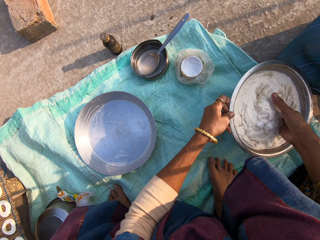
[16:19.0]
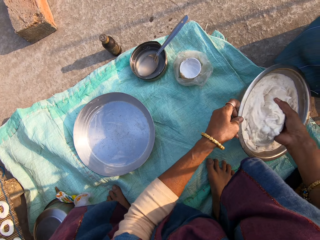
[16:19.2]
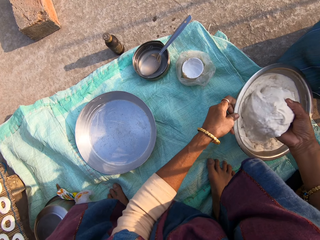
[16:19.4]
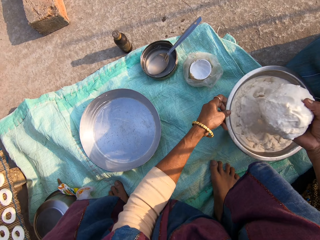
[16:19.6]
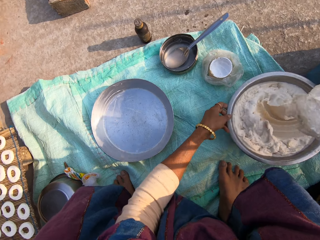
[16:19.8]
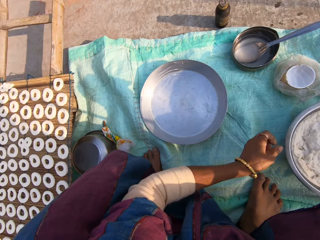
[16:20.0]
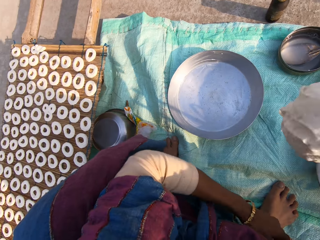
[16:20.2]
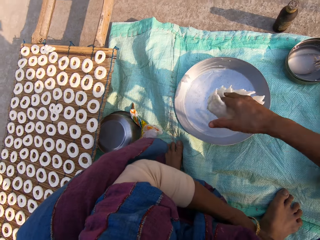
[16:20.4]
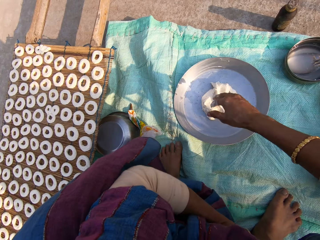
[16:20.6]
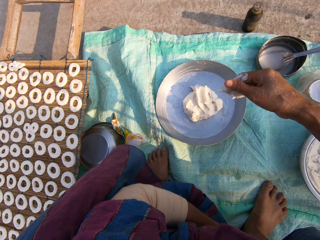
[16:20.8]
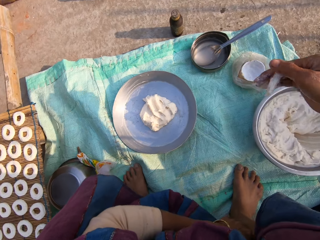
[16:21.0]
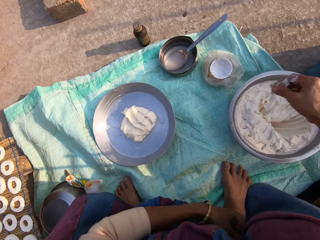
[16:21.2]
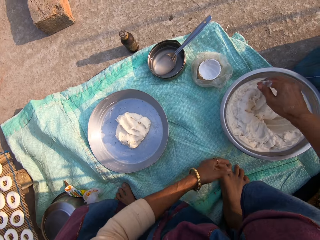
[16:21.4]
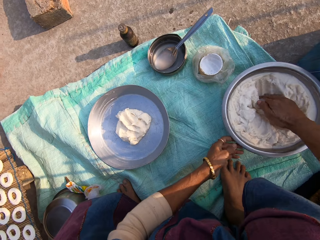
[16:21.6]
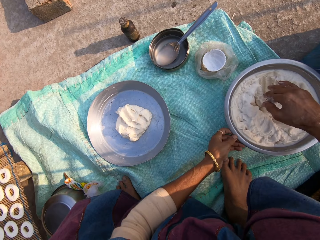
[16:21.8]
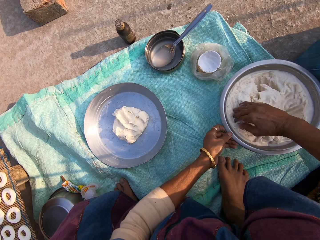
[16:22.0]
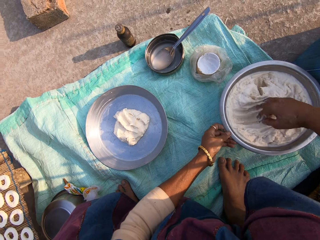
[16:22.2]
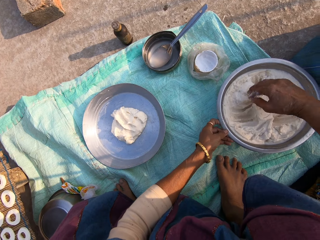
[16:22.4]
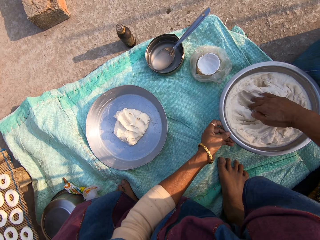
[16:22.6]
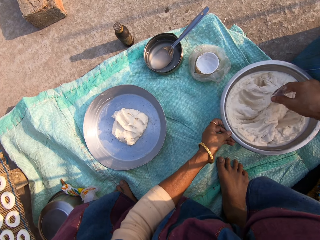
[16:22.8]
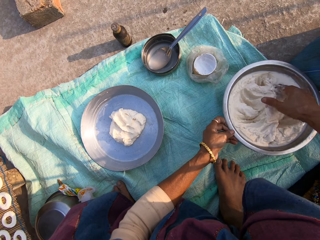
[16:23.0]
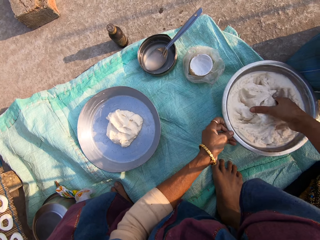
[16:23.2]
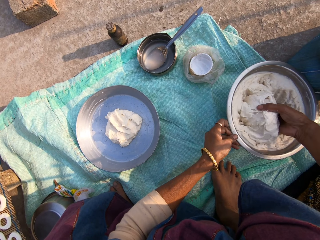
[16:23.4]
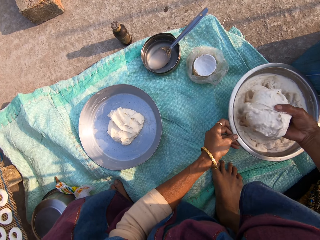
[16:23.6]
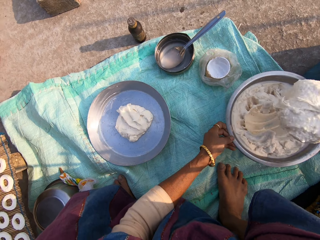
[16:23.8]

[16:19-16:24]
The camera wearer lifts the bowl of muruku from the sack on the ground with her left hand. She places the bowl of muruku on the sack on the ground with her left hand. She removes her left hand from the bowl of muruku on the sack on the ground. She places the muruku in the stainless bowl on the sack on the ground with her right hand. She scoops some muruku from the bowl of muruku on the sack on the ground with her right hand. She holds the bowl of muruku on the sack on the ground with her left hand. She lifts the bowl of muruku from the sack on the ground with her left hand.

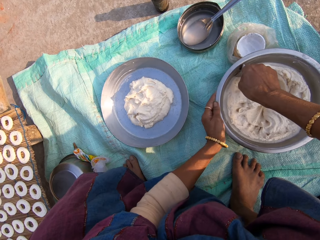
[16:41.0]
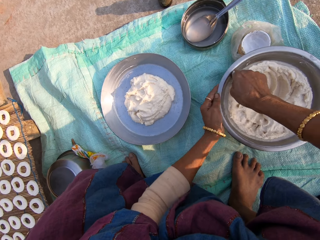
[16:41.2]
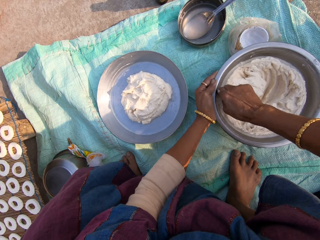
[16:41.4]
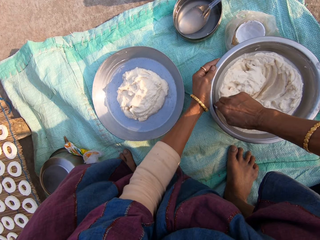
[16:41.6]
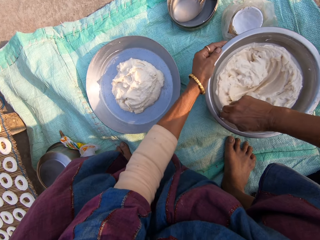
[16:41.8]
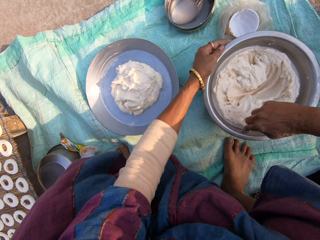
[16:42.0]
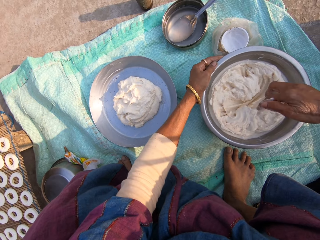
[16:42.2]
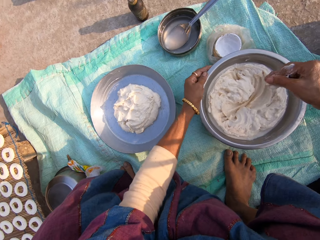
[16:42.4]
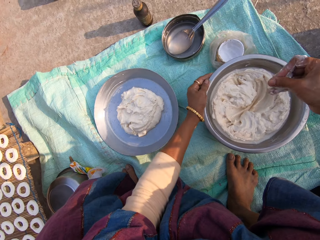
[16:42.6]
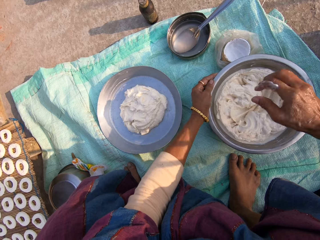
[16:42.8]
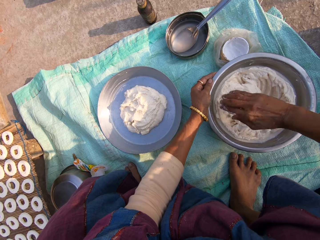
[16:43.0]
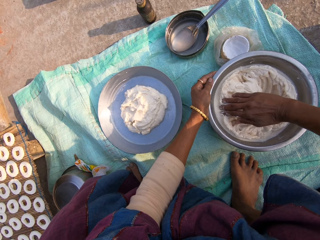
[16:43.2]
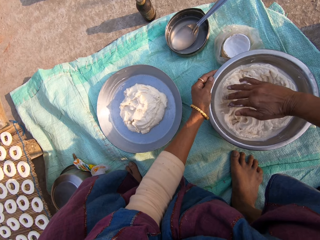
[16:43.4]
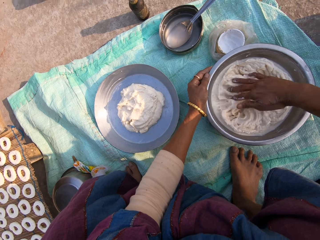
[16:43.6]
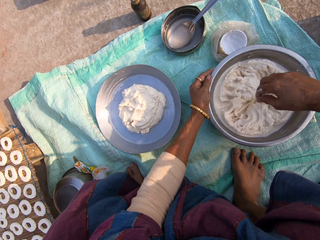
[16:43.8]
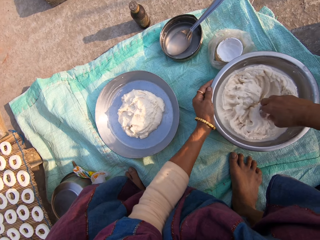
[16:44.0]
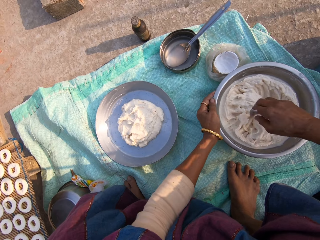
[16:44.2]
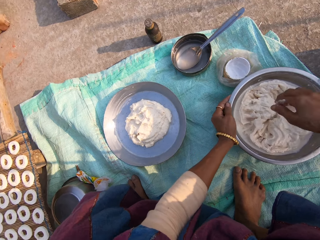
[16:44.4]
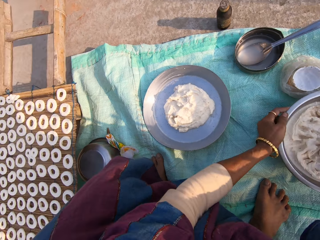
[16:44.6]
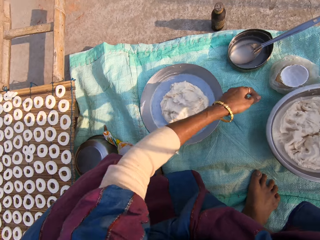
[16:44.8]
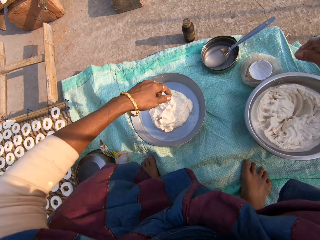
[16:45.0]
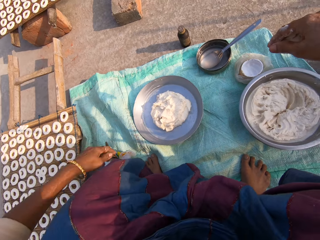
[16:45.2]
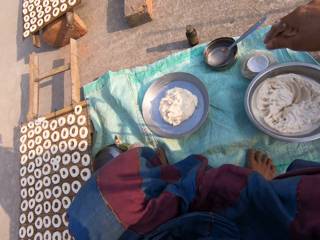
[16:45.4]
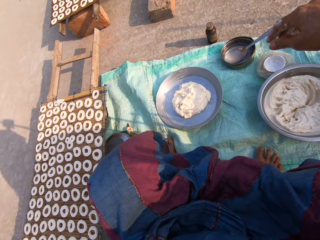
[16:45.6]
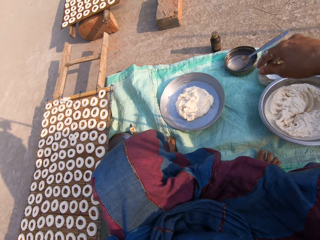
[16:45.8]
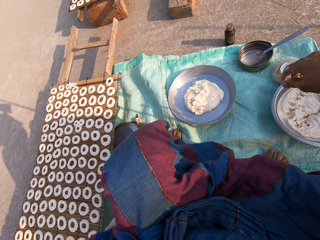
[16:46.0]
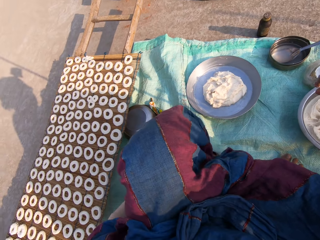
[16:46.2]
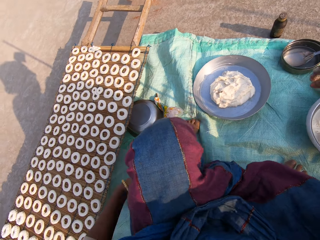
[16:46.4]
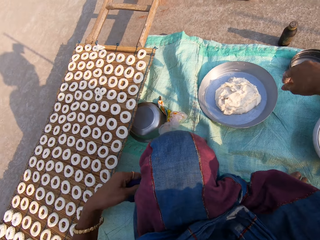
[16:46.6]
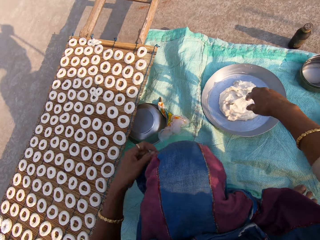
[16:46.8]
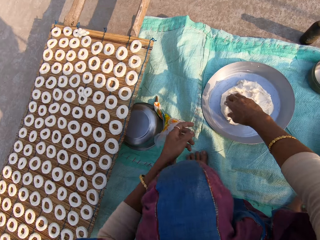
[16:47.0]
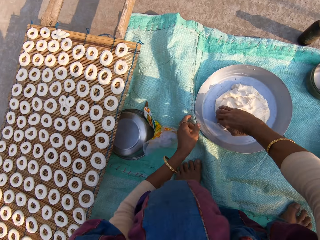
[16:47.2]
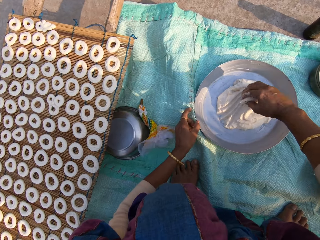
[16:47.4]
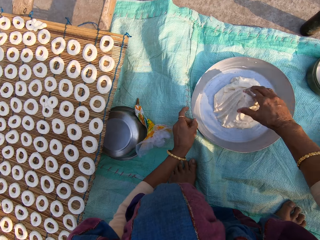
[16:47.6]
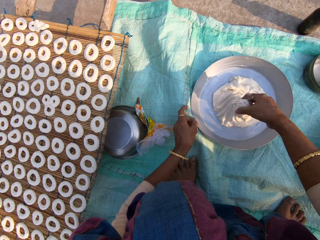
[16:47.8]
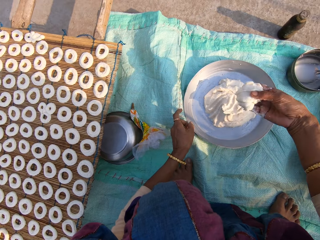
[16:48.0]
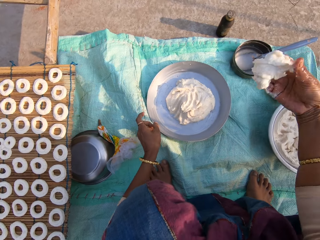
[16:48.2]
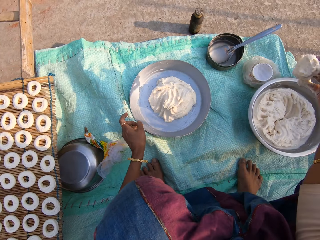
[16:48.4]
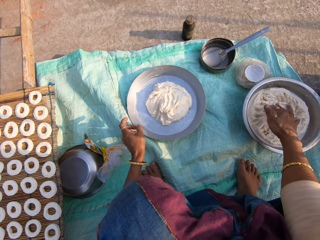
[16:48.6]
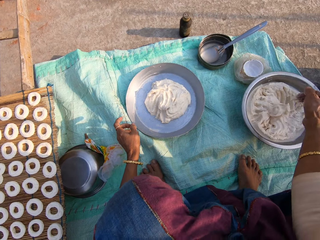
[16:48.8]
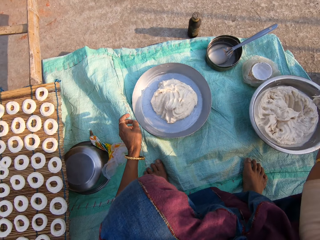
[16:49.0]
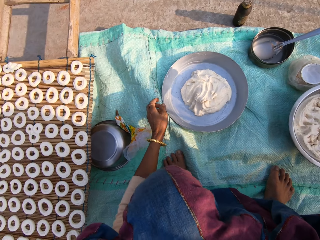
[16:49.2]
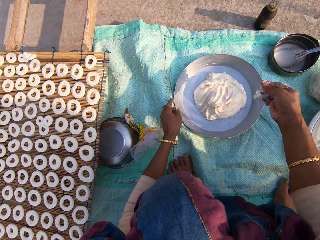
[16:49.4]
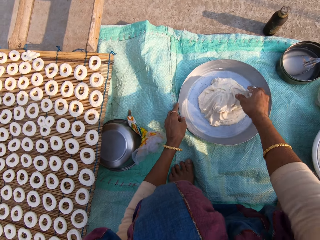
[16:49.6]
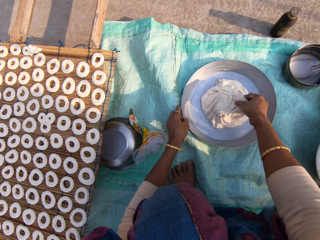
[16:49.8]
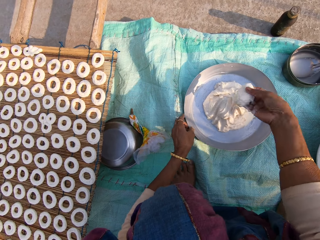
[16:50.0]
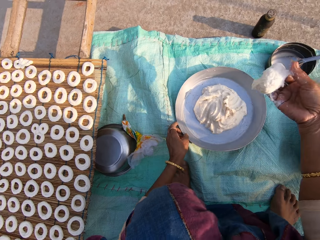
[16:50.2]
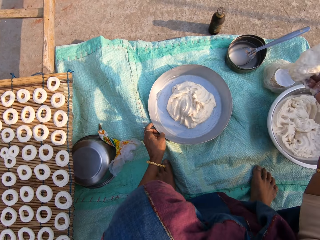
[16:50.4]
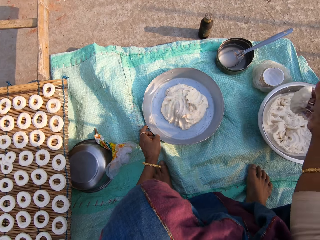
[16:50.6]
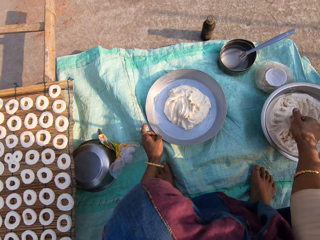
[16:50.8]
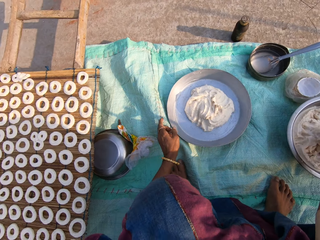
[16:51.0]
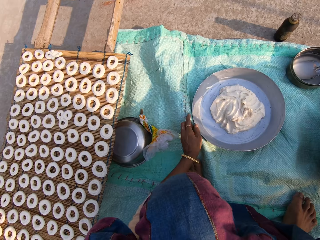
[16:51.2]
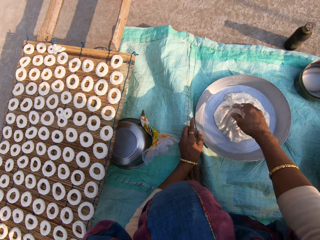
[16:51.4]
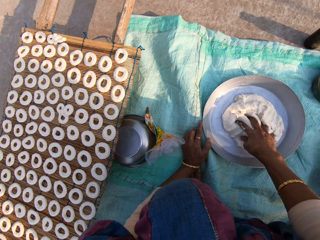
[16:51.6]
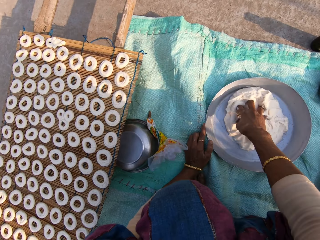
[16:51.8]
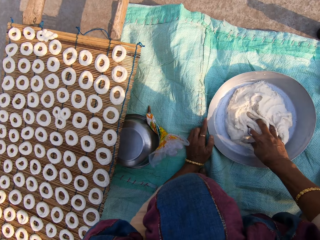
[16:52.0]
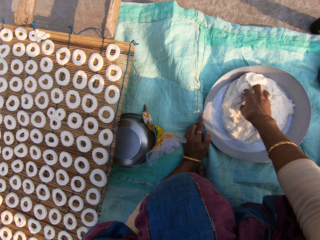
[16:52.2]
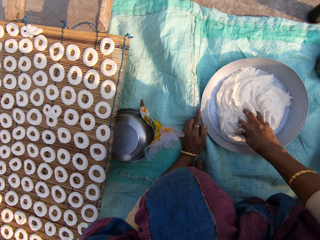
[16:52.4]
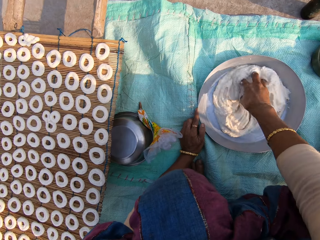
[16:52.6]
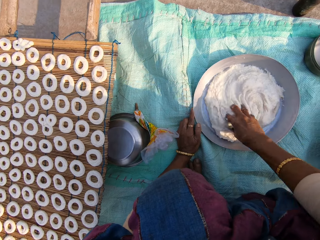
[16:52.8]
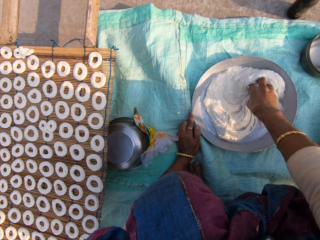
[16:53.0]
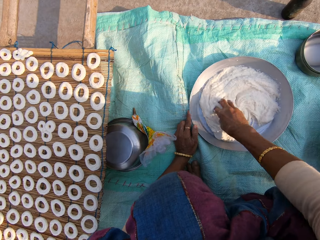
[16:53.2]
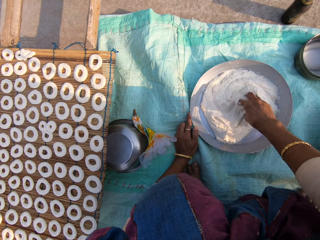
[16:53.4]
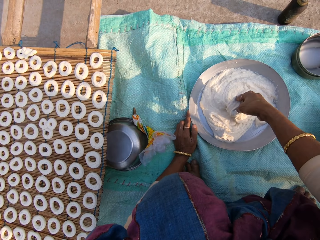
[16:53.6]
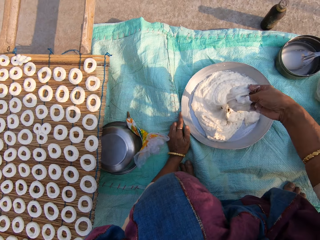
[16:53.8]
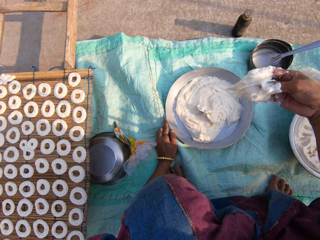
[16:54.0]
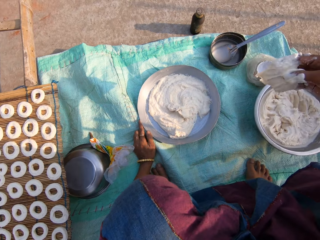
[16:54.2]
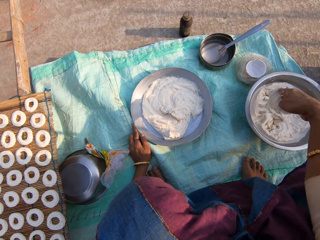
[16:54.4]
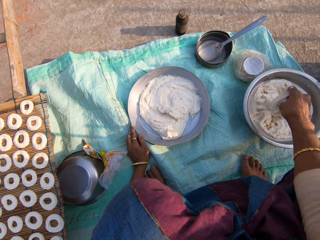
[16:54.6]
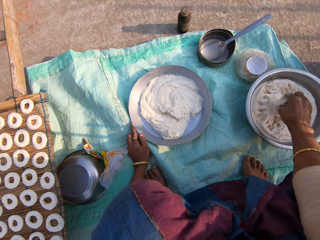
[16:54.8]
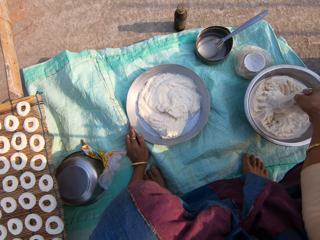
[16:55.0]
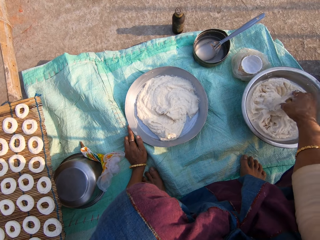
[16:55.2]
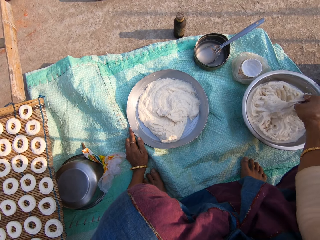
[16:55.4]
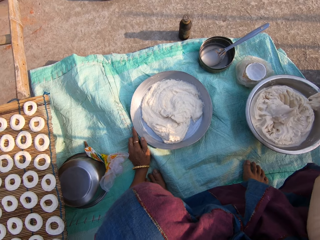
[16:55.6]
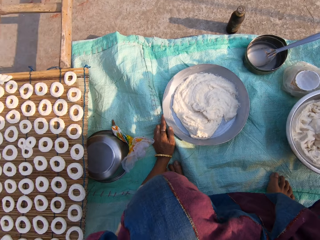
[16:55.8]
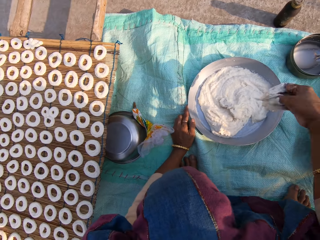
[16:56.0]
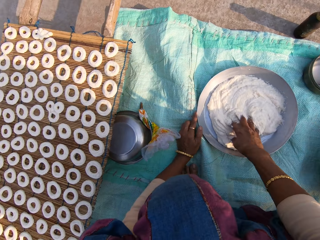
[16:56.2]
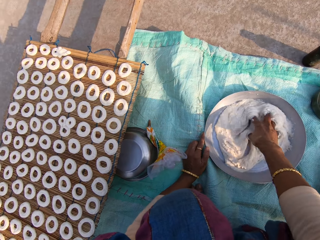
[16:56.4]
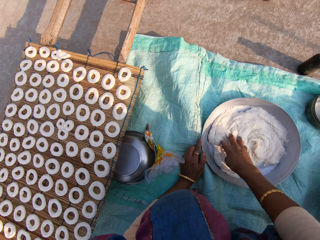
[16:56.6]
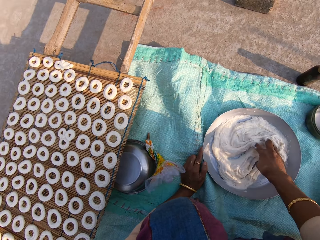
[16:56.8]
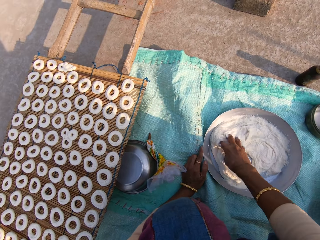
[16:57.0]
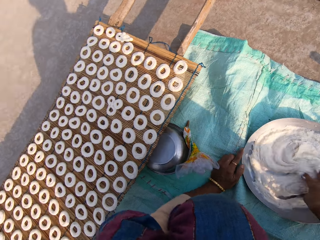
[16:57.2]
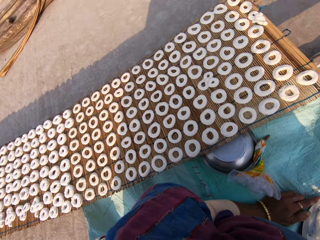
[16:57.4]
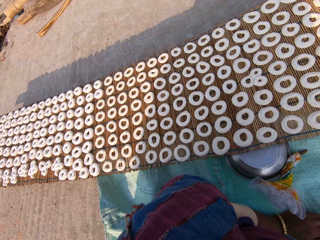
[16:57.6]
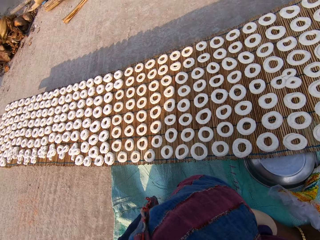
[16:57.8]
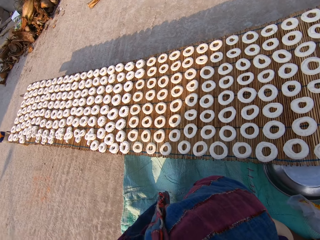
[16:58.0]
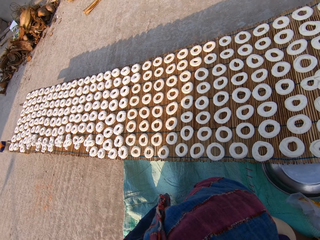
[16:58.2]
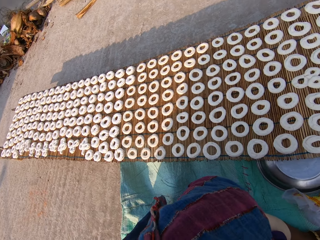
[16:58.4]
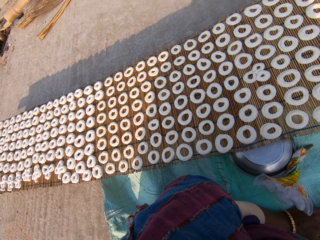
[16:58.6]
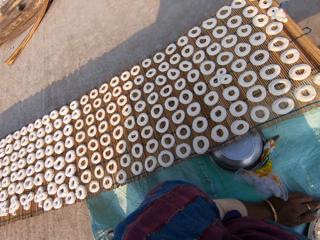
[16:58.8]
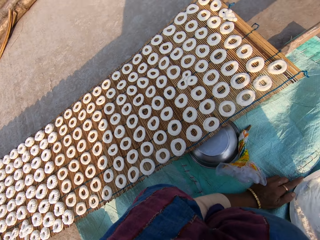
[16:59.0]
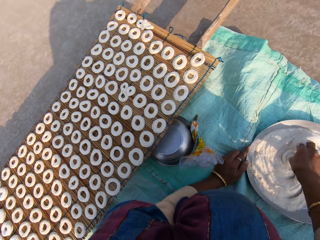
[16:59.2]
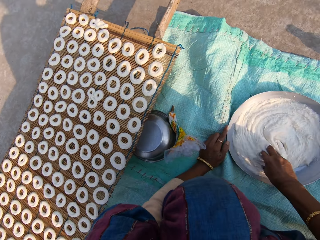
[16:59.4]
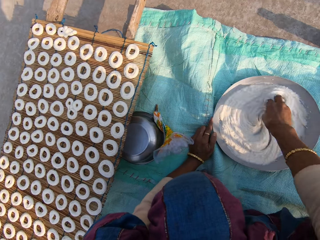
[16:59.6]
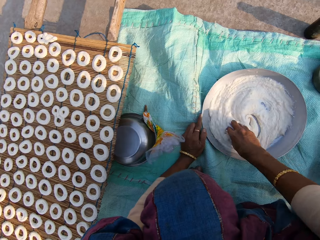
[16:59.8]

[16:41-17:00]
The camera wearer touches the muruku or cream in the bowl of muruku on the sack on the ground with her right hand. She removes her right hand from the muruku in the bowl of muruku on the sack on the ground. She removes her left hand from the bowl of muruku on the sack on the ground. She holds the stainless bowl or tray on the sack on the ground with her left hand. She scoops some muruku from the stainless bowl on the sack on the ground with her right hand. She places the muruku in the bowl of muruku on the sack on the ground with her right hand. She scoops some muruku from the stainless bowl on the sack on the ground with her right hand. She places the muruku in the bowl of muruku on the sack on the ground with her right hand. She mixes the muruku in the stainless bowl on the sack on the ground with her right hand. She spreads the cream with her right hand in the tray. She scoops some muruku from the stainless bowl on the sack on the ground with her right hand. She places the muruku in the bowl of muruku on the sack on the ground with her right hand. She mixes the muruku in the stainless bowl on the sack on the ground with her right hand. She spreads the cream with her right hand in the tray. She stares at the donuts on the table.
